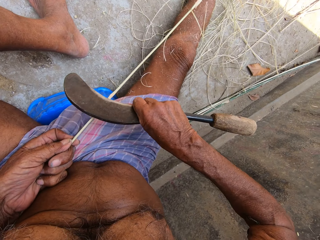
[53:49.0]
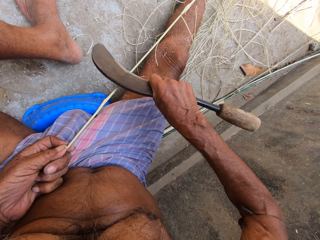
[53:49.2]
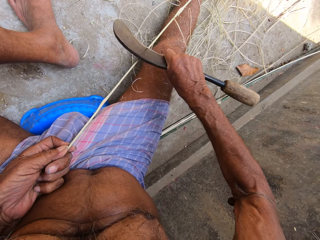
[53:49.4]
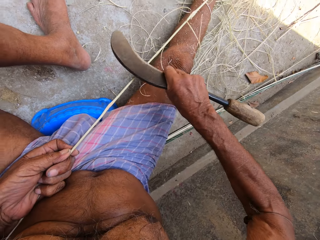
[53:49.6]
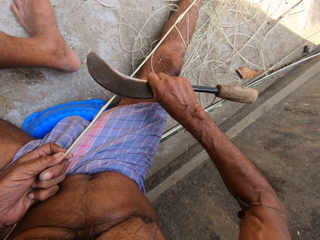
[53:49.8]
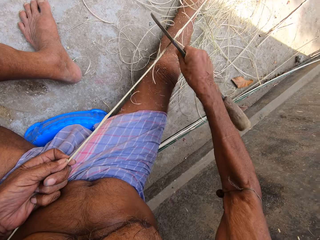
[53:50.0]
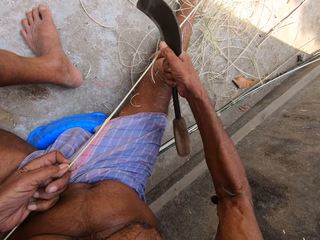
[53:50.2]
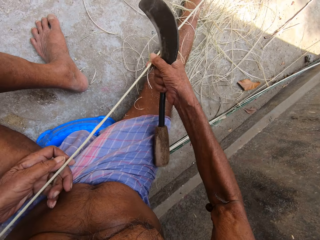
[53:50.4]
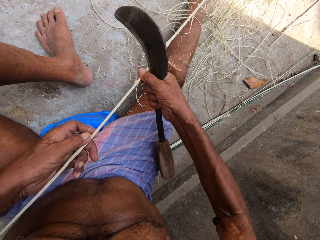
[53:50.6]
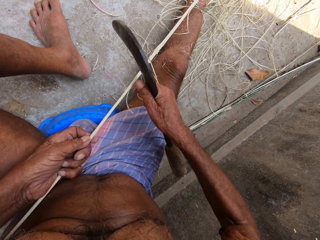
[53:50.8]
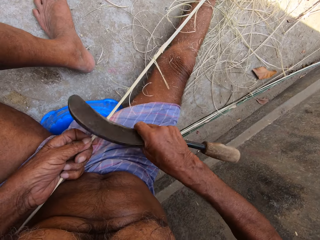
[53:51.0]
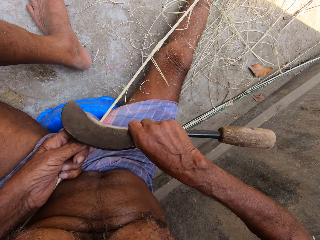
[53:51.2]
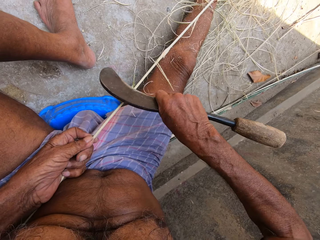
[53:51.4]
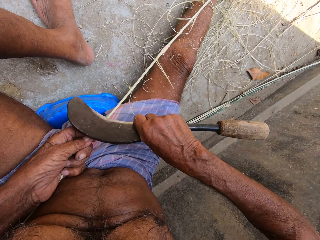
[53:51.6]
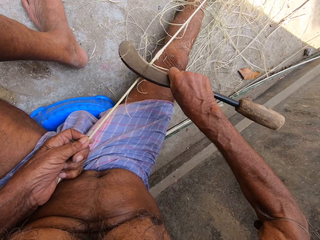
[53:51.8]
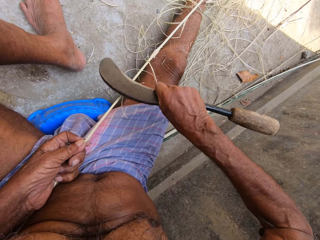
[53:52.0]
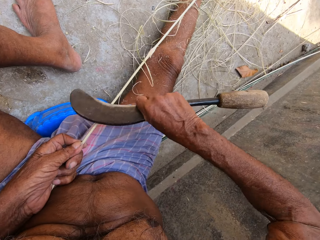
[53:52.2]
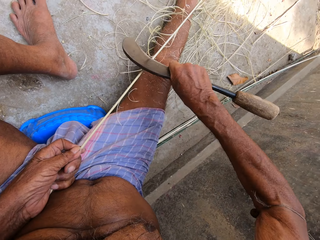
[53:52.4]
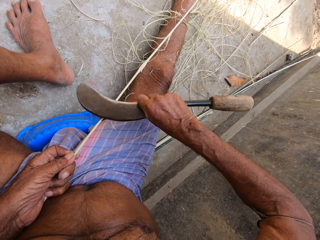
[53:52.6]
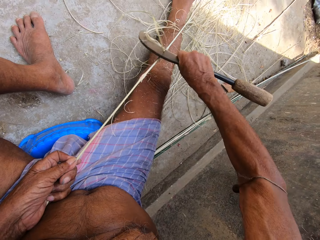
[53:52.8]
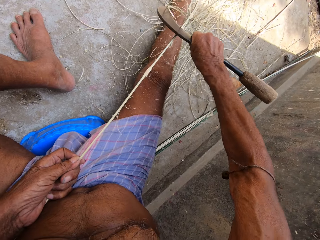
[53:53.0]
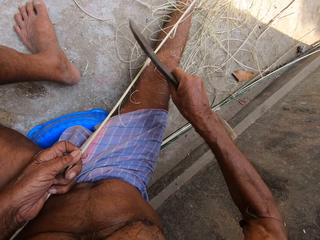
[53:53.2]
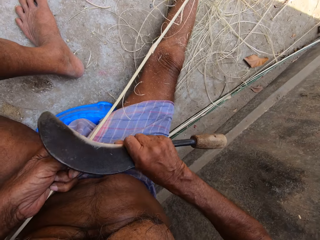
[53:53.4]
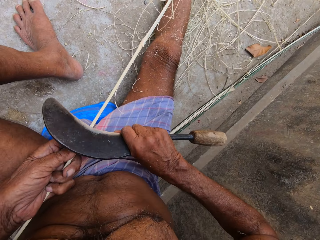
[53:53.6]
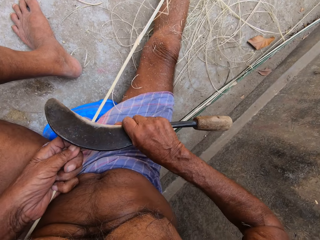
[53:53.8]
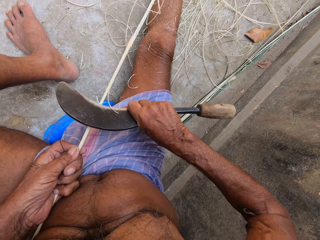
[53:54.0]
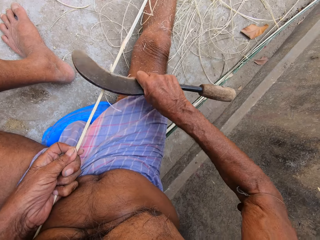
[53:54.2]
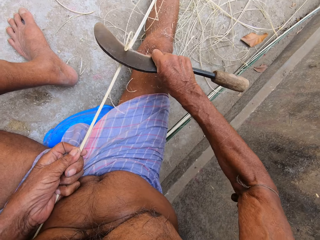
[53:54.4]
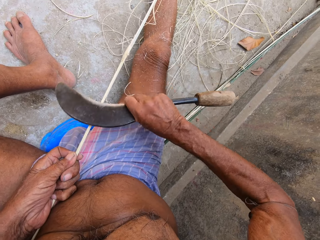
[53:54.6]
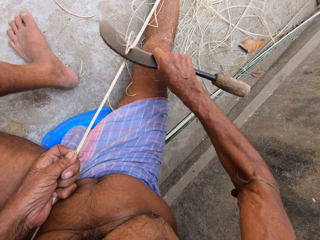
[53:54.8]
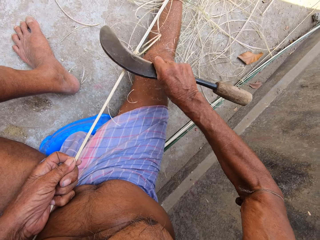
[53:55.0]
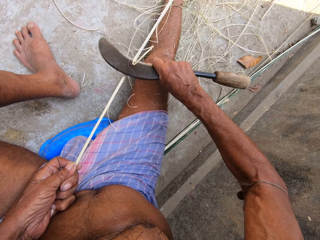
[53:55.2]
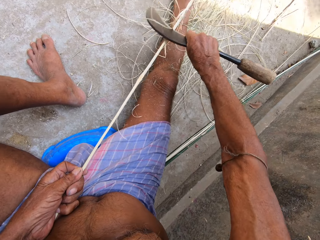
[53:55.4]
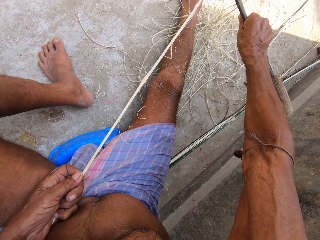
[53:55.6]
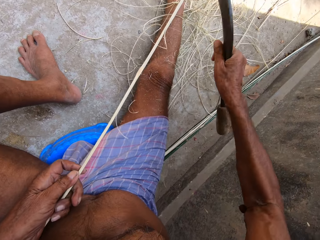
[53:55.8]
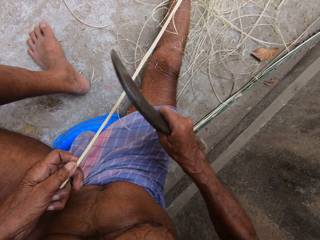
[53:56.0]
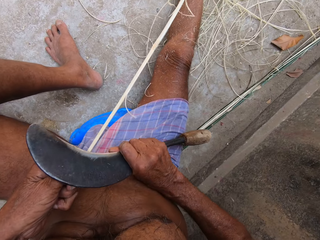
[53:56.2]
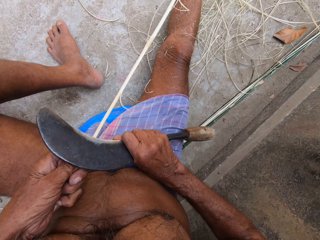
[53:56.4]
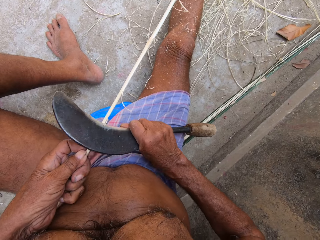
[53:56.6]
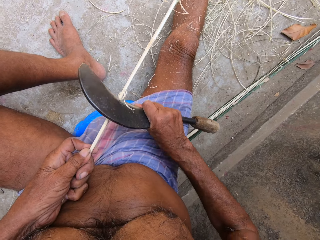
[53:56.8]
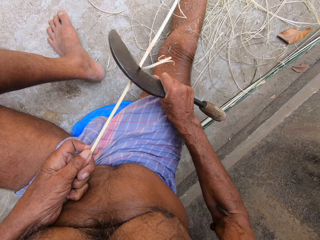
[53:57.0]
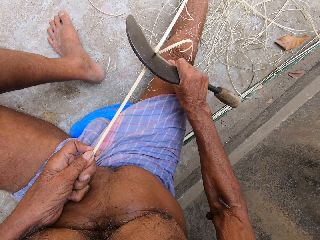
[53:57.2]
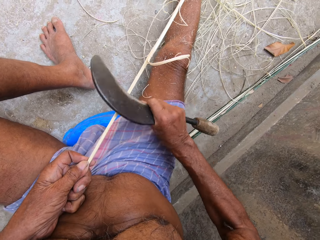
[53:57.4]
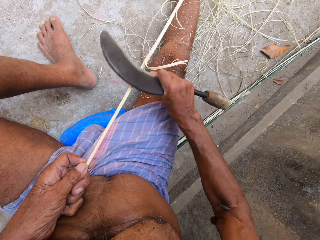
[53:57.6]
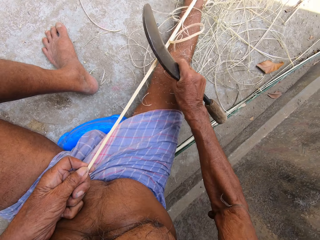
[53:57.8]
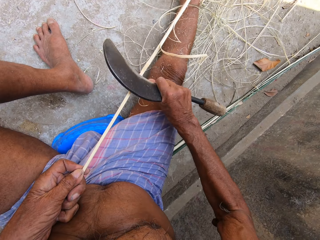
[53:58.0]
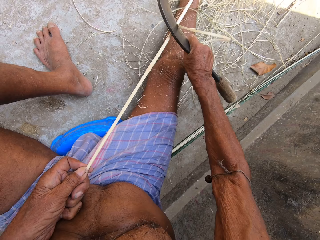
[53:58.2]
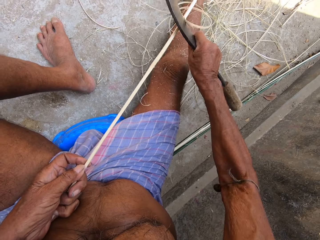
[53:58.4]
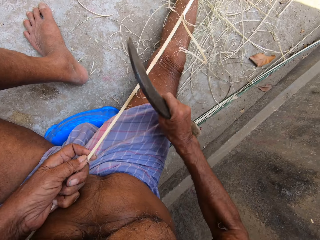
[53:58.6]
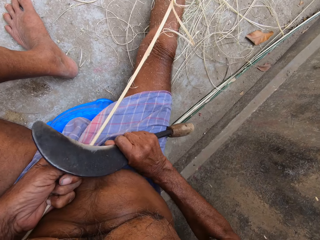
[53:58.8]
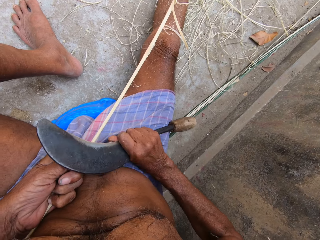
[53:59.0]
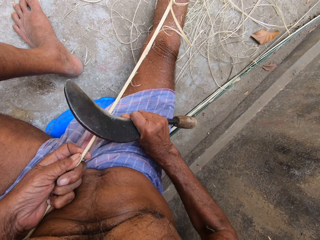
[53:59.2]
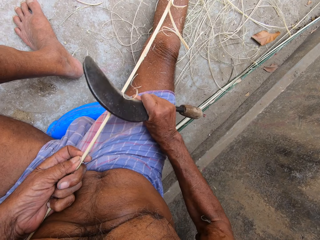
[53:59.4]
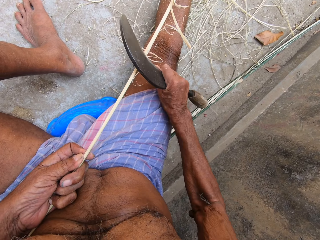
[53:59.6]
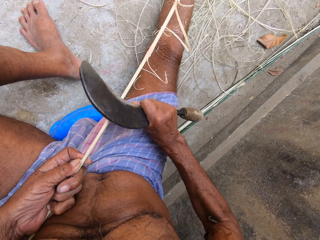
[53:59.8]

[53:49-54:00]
The camera wearer moves the bamboo strip in his hands. He pulls the strand of fiber. He peels the bamboo strip with the weaving knife in his right hand. He smoothens the strand of fiber.

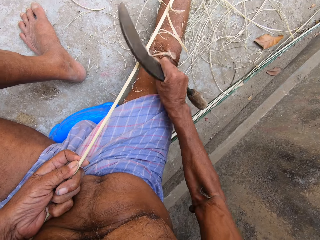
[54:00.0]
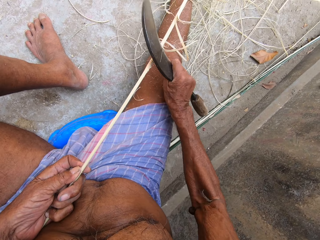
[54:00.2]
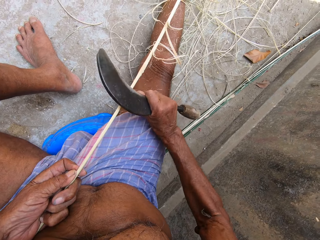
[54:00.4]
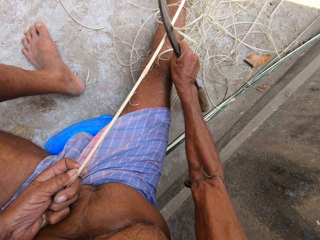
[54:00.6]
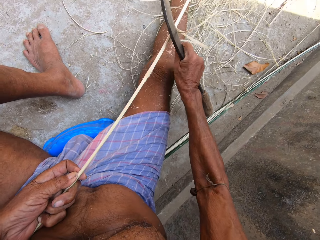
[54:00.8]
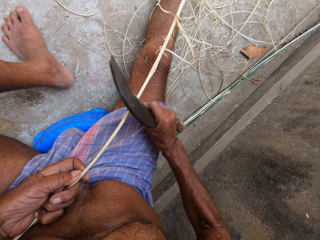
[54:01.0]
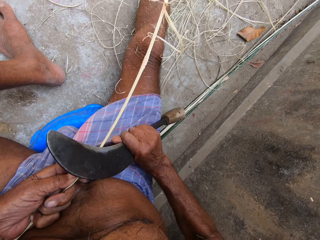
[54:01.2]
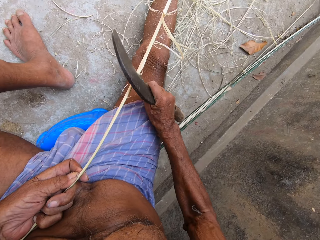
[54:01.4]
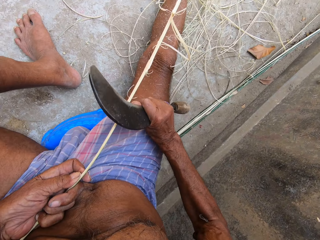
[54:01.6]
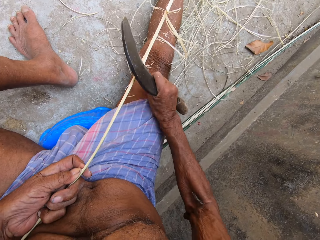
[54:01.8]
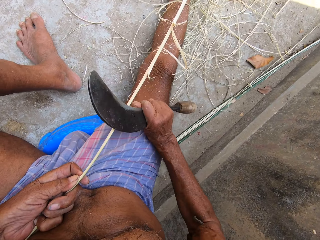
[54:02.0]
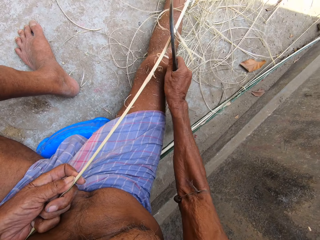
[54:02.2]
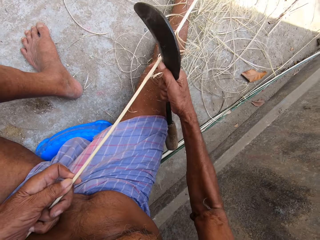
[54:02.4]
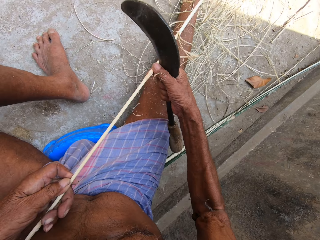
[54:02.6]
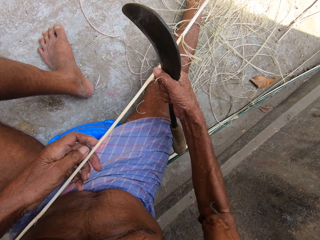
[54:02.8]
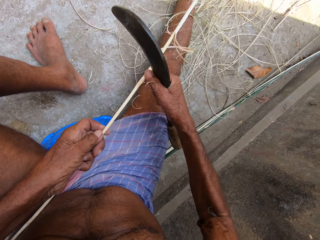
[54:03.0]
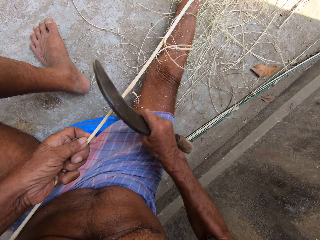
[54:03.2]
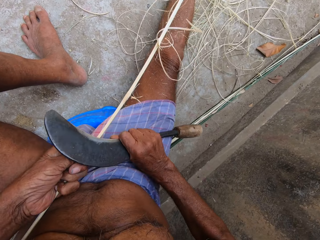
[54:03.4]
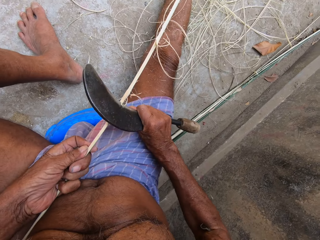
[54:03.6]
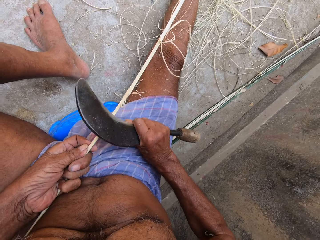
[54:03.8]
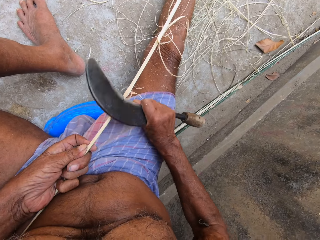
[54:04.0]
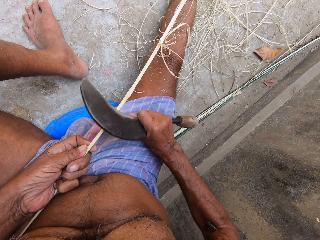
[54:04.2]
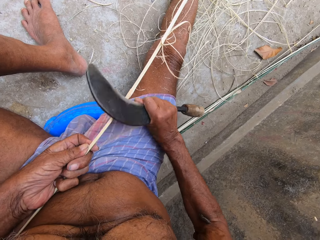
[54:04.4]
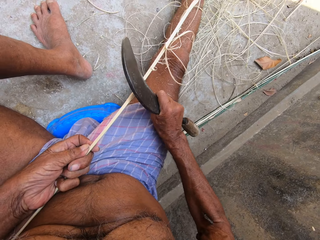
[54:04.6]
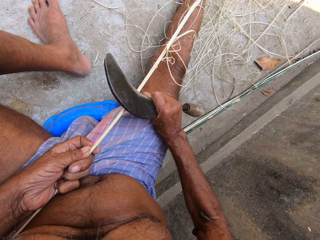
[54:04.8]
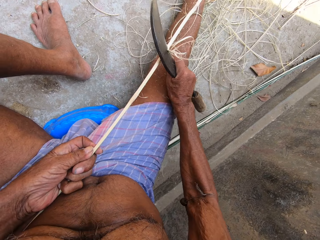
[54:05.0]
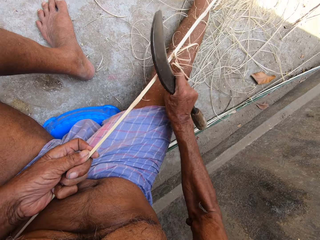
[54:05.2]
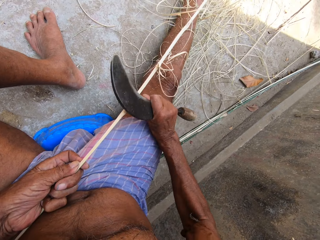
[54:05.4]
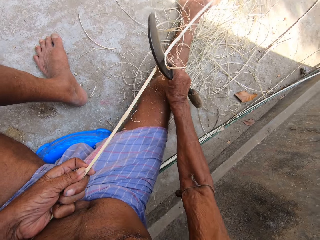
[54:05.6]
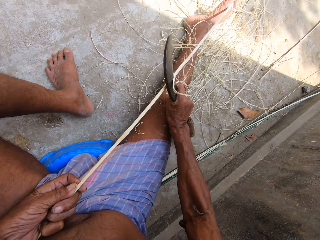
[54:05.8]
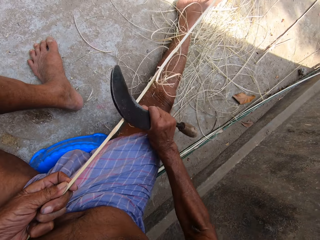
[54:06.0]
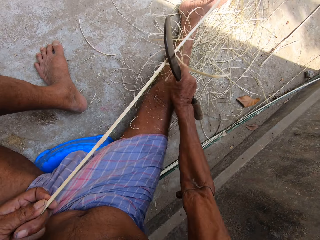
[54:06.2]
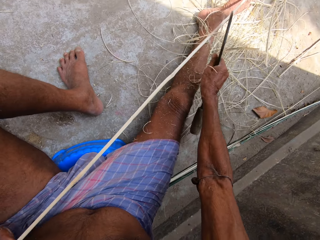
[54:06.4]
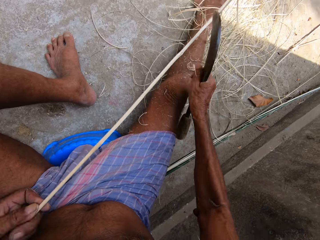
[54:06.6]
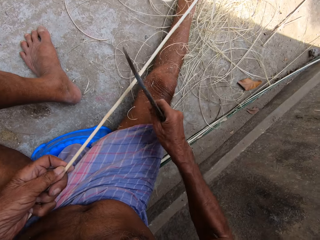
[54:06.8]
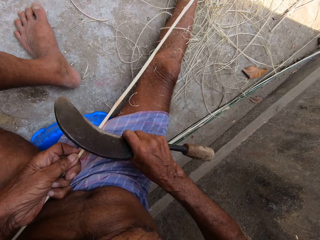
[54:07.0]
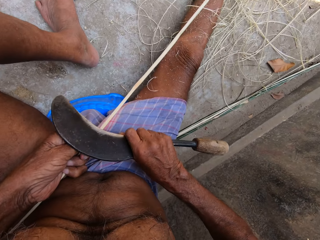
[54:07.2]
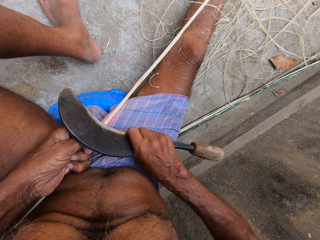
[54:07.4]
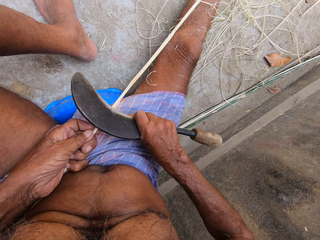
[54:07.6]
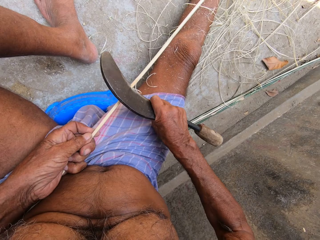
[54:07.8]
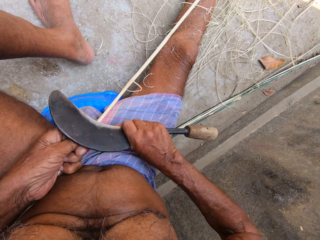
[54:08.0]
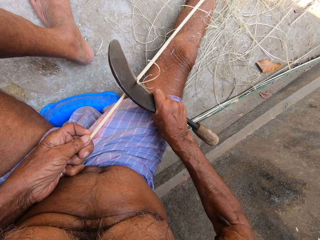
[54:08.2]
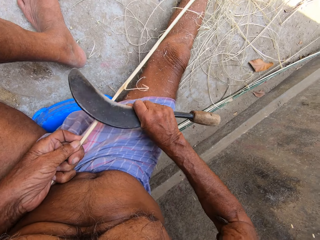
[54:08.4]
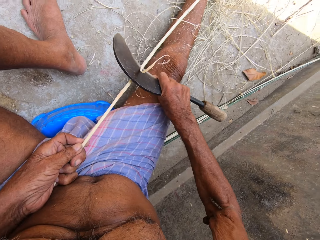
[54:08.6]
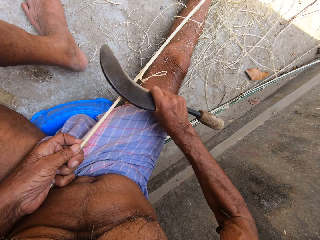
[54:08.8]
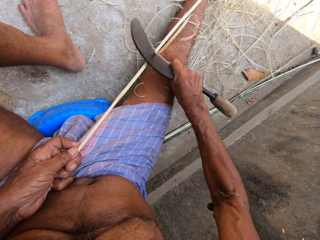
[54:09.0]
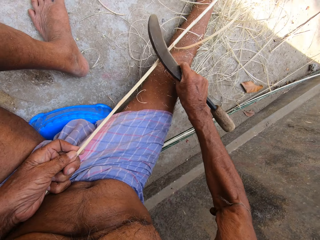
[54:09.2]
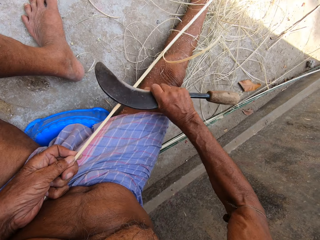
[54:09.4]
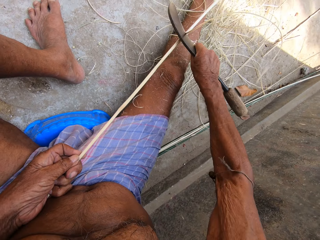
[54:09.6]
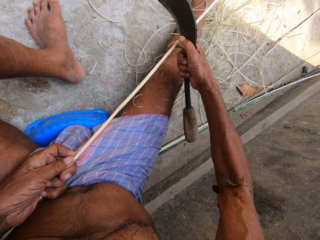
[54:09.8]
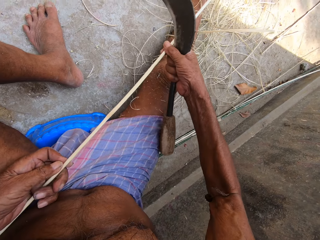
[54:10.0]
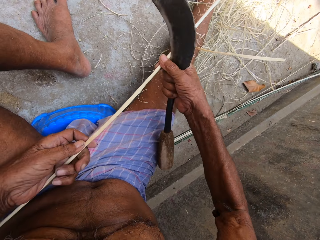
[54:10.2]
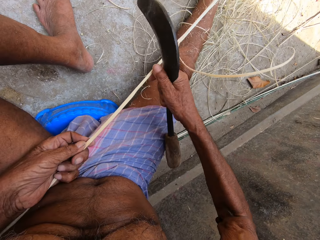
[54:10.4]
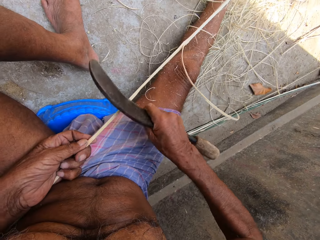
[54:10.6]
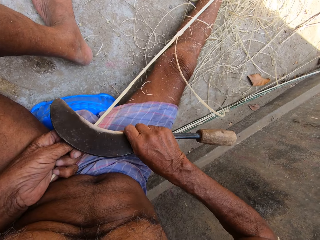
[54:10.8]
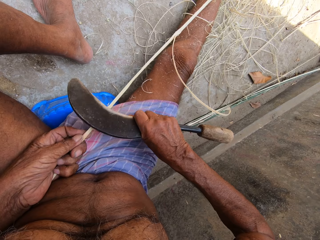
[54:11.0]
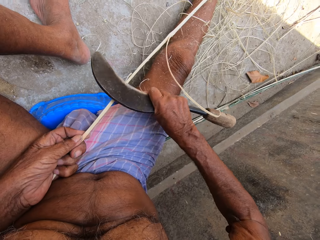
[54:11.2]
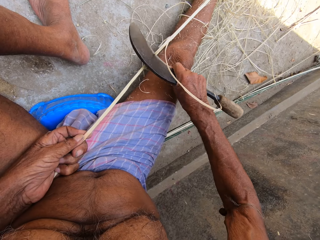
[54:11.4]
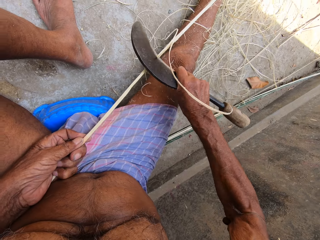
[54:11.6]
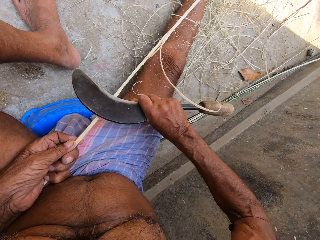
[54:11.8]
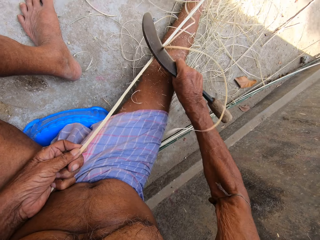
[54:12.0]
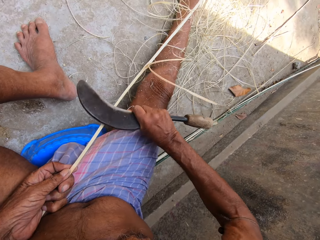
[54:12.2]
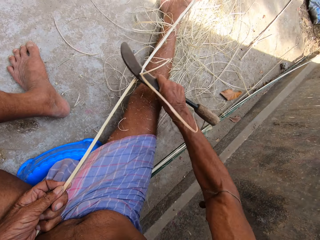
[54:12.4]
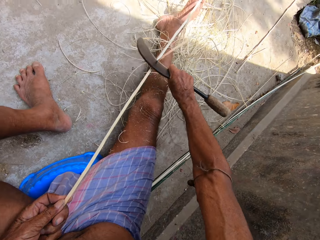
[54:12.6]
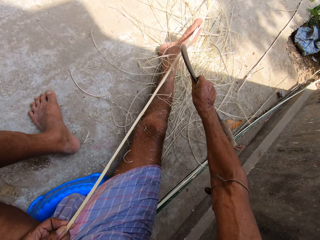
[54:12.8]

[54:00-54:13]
The camera wearer moves the bamboo strip in his hands. He pulls the strand of fiber. He peels the bamboo strip with the weaving knife in his right hand. He smoothens the strand of fiber. He moves the bamboo strip in his left hand. He peels the bamboo strip with the weaving knife in his right hand. He moves the bamboo in his hands. He pulls the strand of fiber. He peels the bamboo strip with the weaving knife in his right hand. He smoothens the strand of fiber.
